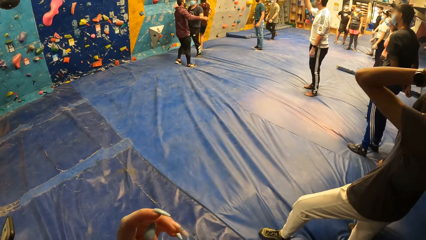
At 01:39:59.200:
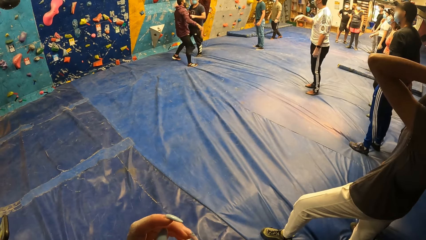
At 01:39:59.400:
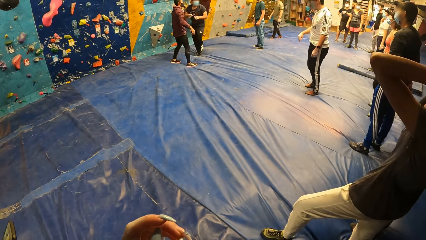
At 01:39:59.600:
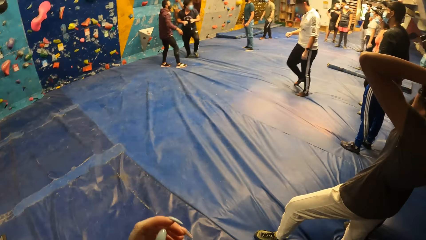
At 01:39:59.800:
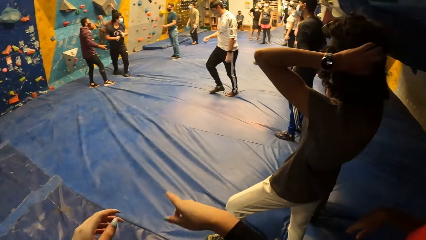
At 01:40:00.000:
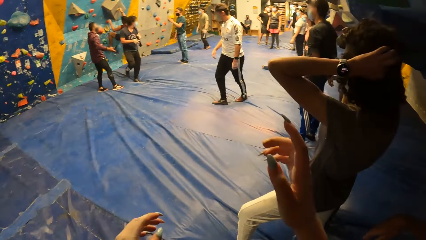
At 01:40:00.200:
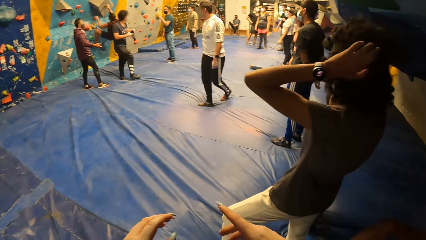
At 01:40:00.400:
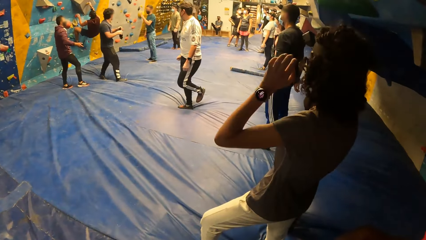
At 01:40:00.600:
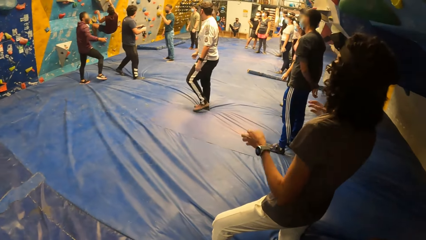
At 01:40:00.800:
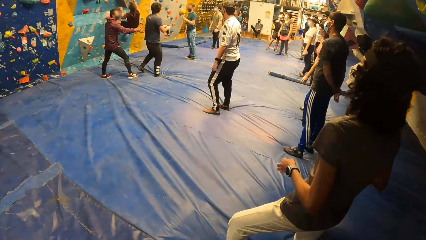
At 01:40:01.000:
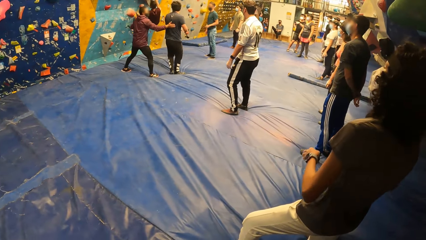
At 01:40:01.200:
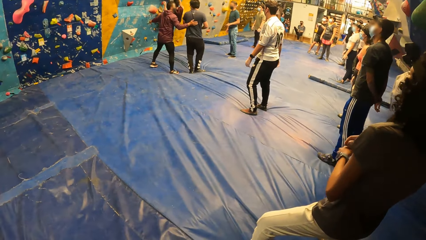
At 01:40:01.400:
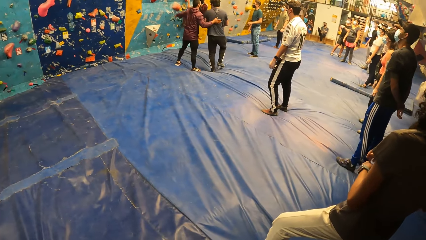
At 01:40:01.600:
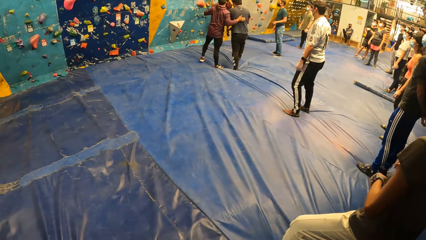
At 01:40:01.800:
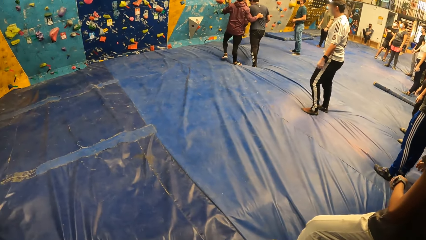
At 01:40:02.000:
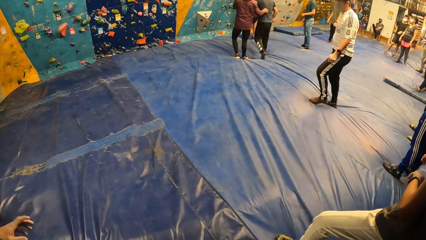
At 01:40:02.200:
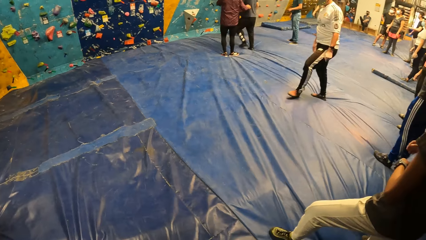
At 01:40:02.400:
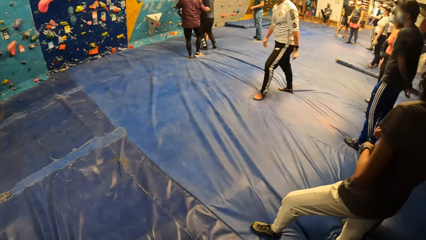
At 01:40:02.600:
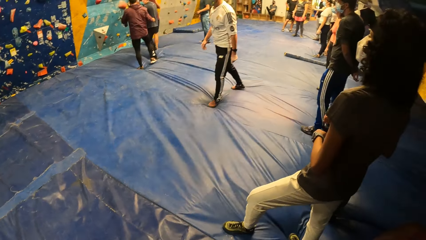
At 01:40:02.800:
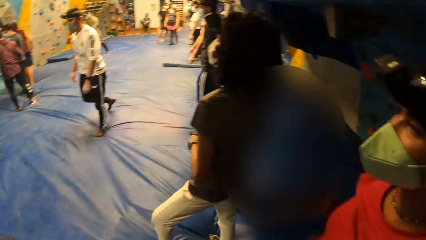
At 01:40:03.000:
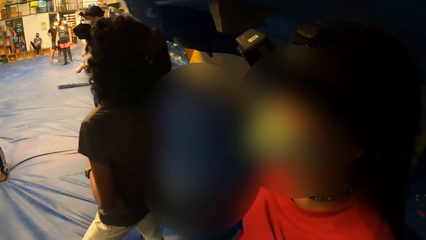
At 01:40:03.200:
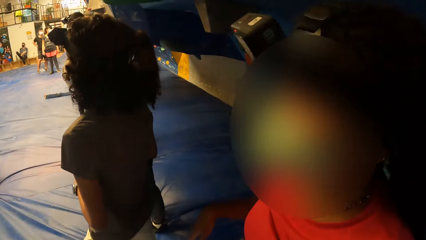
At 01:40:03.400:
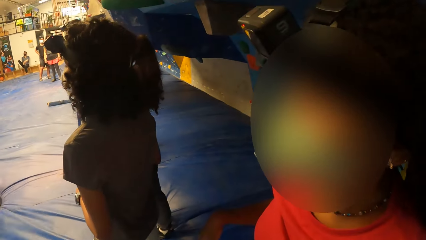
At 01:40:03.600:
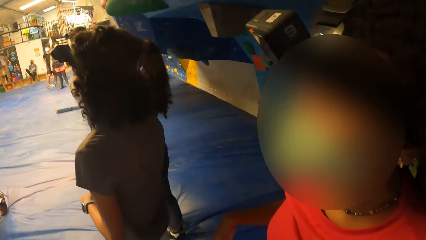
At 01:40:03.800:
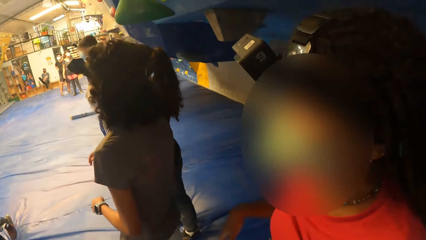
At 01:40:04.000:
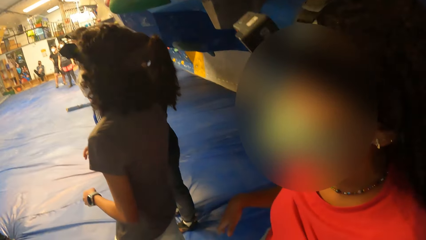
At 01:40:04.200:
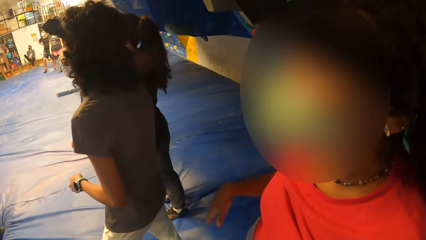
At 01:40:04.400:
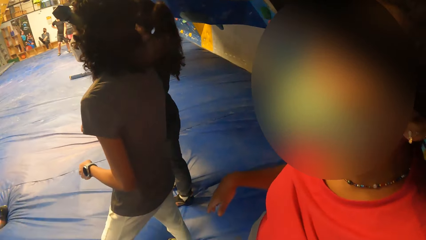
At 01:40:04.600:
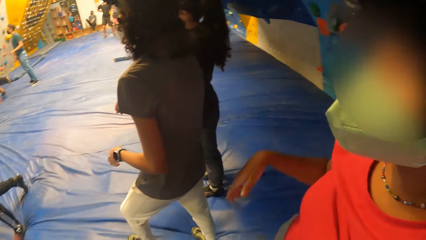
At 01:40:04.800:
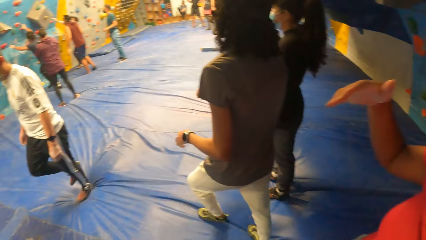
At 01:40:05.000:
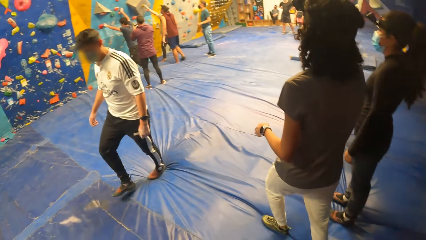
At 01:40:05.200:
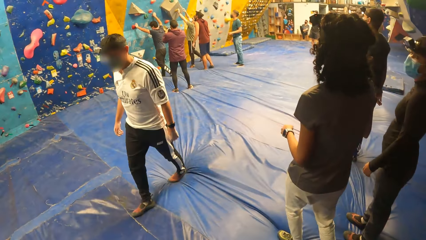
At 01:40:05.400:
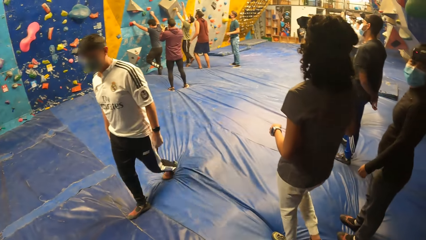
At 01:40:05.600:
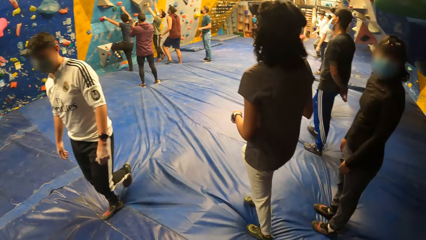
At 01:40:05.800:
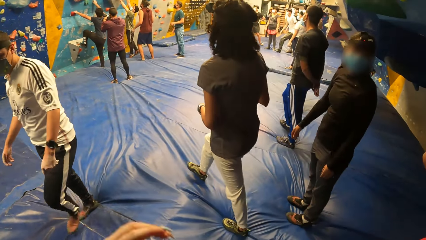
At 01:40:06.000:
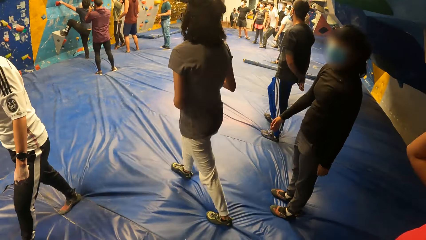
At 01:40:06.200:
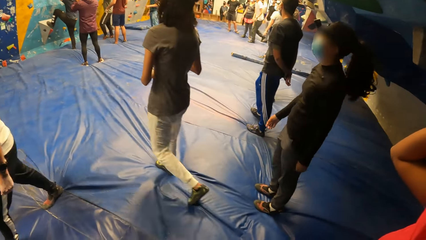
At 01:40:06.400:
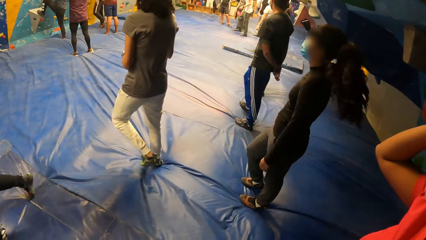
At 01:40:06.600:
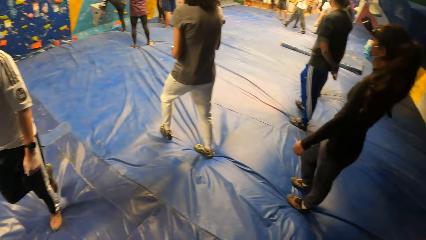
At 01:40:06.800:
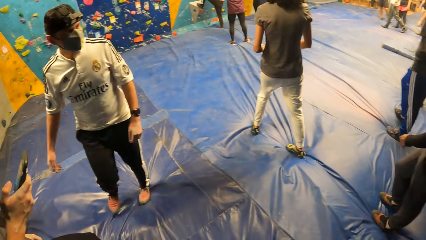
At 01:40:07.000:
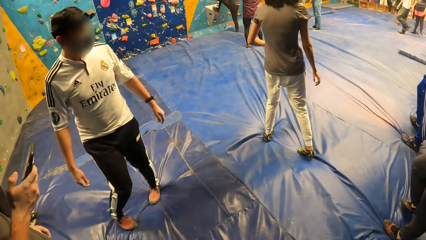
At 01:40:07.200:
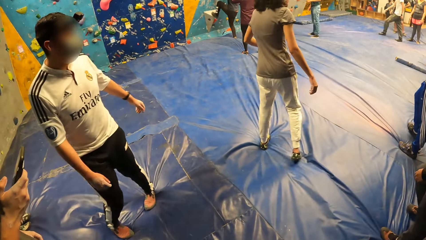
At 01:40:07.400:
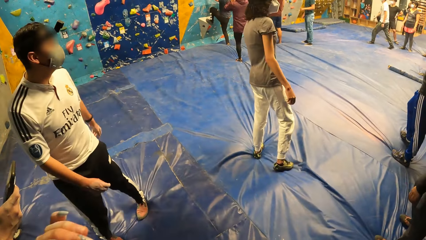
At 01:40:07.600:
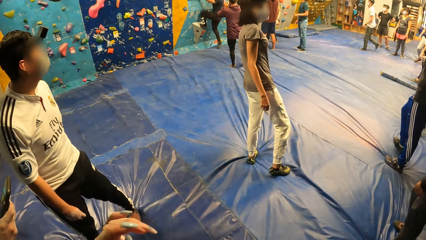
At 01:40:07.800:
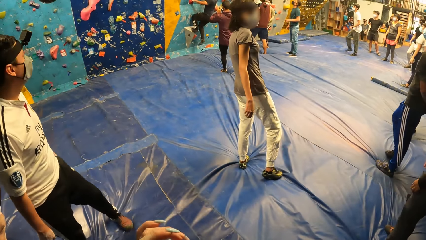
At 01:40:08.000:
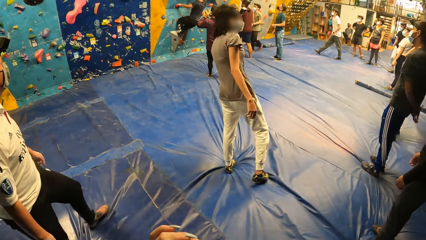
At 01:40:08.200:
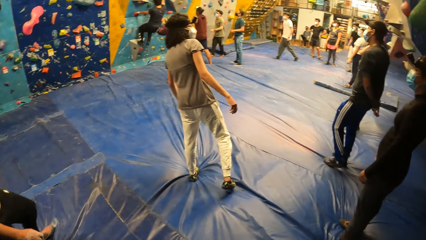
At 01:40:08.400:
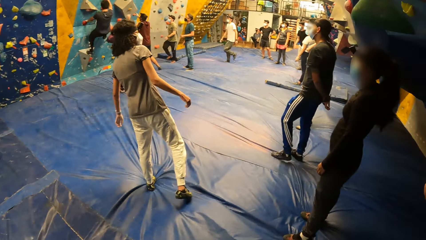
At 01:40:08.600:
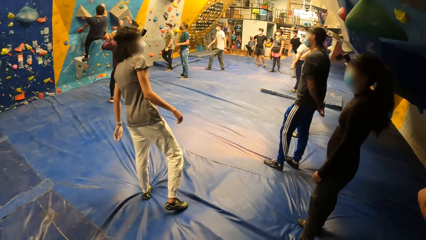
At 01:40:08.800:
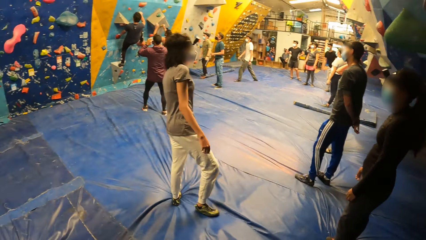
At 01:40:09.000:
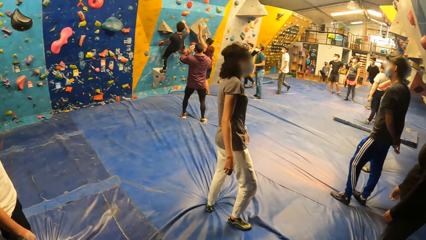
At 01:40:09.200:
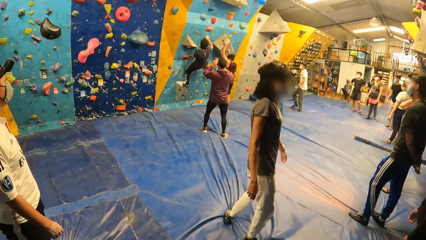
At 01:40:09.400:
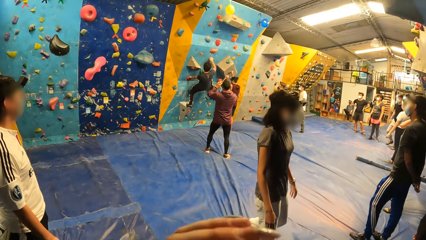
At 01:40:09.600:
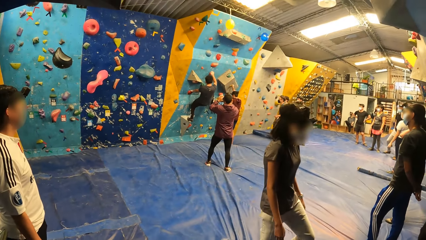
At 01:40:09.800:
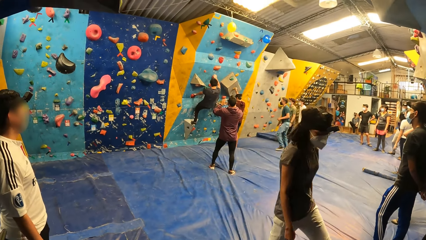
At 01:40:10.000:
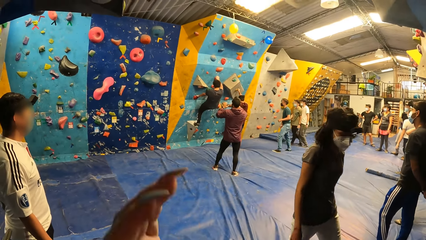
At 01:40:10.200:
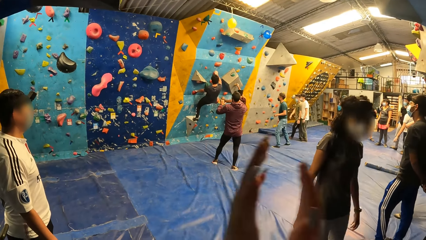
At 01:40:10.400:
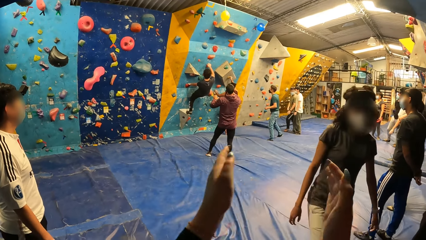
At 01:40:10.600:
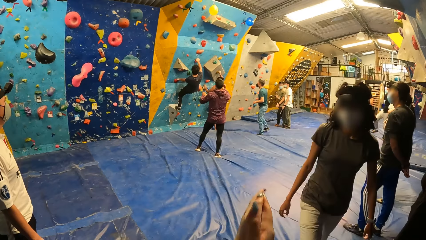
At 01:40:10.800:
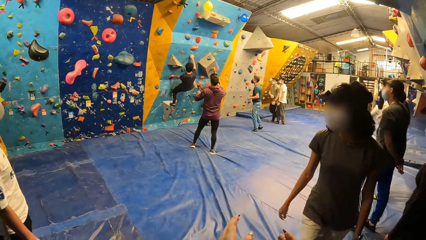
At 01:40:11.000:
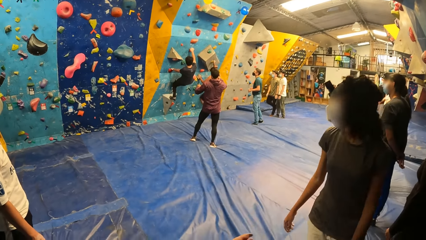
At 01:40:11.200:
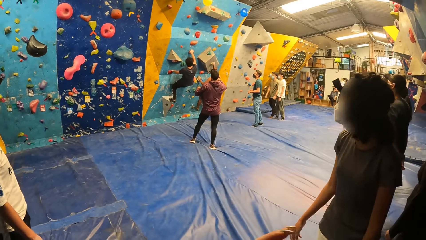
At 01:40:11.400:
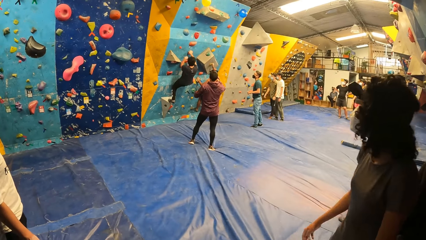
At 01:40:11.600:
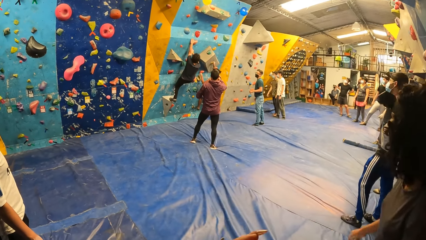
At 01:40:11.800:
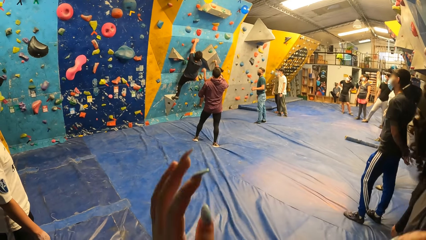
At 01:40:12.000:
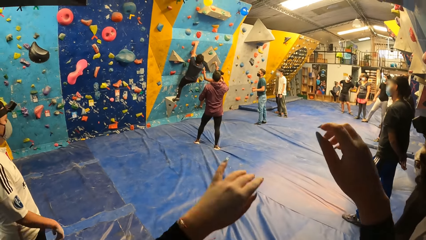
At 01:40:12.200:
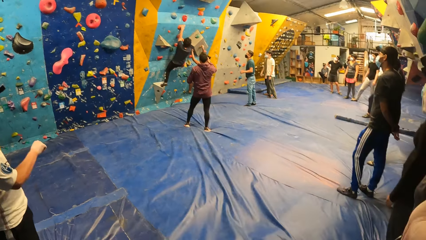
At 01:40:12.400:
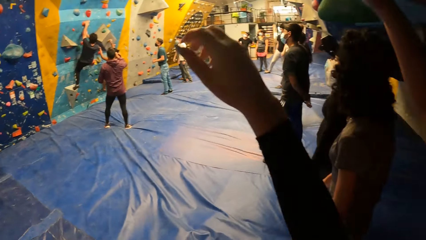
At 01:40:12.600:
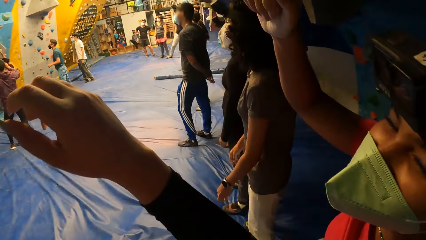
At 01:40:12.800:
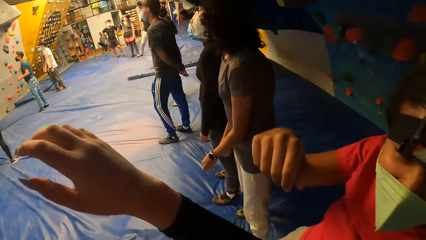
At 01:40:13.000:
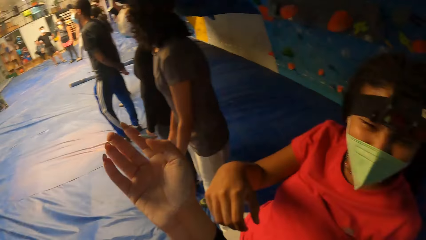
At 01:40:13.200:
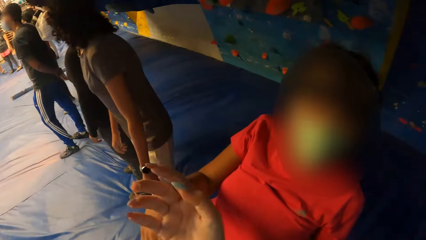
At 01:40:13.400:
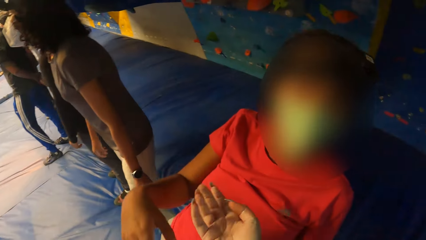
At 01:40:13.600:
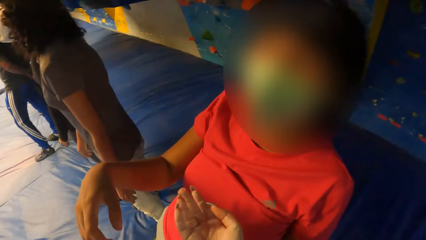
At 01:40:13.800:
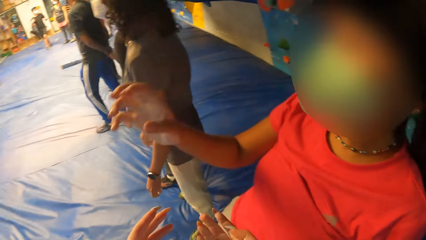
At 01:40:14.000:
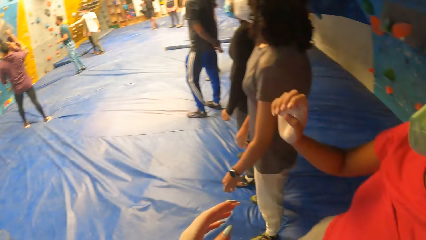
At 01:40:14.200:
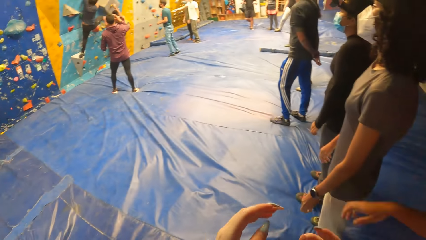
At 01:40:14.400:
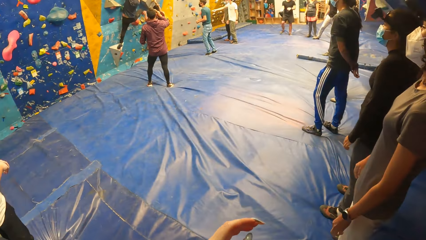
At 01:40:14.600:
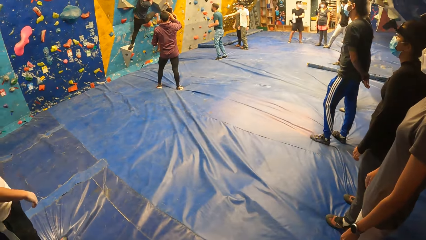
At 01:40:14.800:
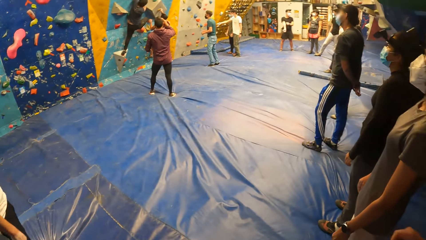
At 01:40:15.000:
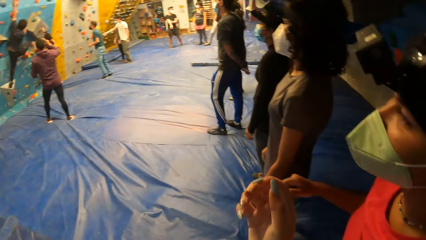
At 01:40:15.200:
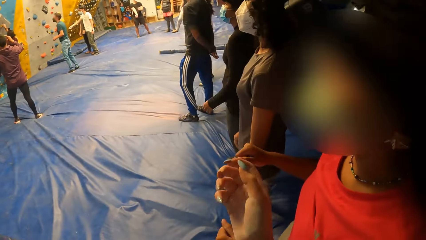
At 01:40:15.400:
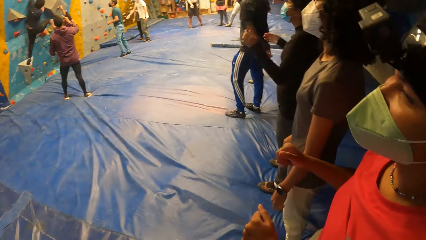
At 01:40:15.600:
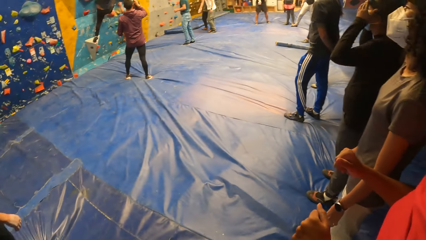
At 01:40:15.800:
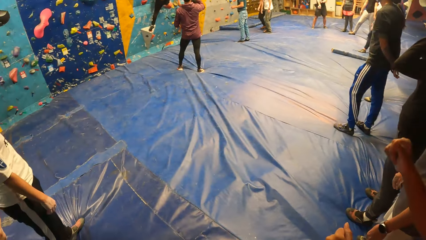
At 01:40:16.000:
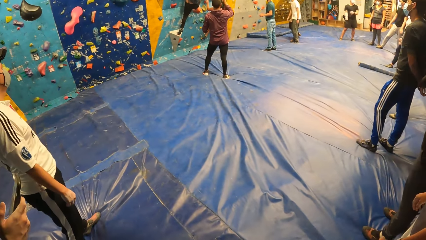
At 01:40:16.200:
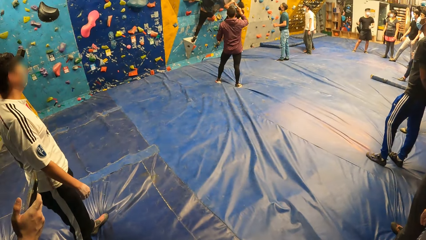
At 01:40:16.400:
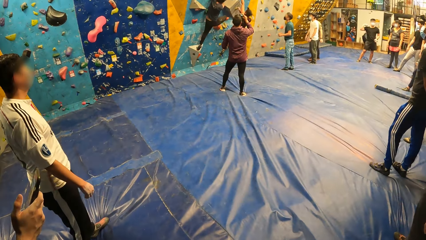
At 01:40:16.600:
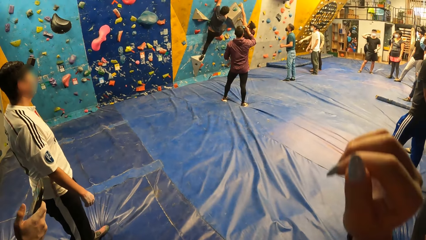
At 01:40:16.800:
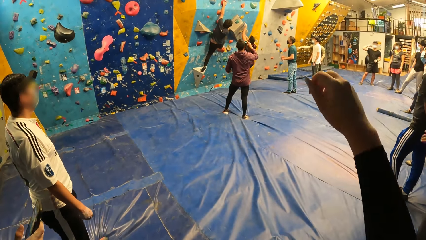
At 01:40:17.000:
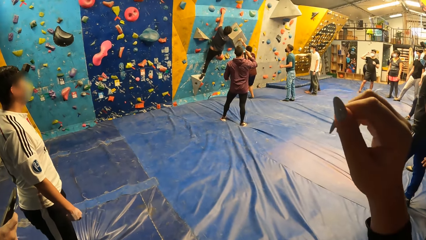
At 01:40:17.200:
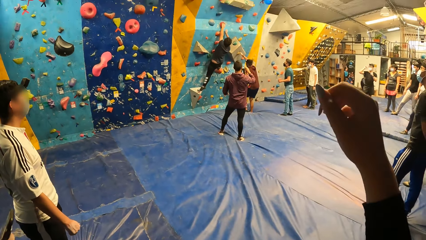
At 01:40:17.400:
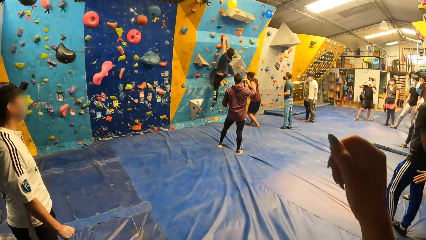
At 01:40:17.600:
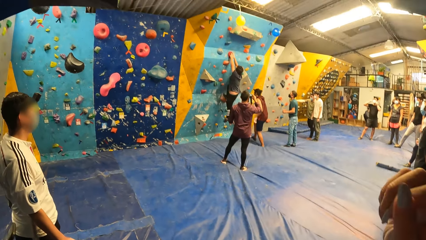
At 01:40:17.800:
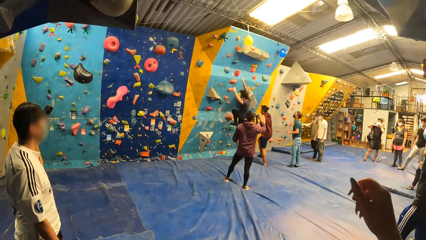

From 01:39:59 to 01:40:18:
The camera wearer lifts her left hand. She points fingers with her right hand. A man holds another man with his right hand. The camera wearer looks around. The other man climbs the bouldering wall with both hands. A third man holds the climb holds on the bouldering wall with both hands. A fourth man climbs the bouldering wall with both hands. The camera wearer claps both hands. She raises both hands, shows her right hand and raises her right hand. The fourth man falls from the bouldering wall on the mat. The second man falls from the bouldering wall. The camera wearer gestures with her right hand.
